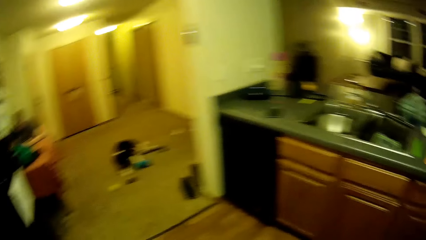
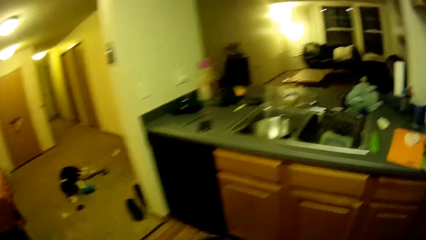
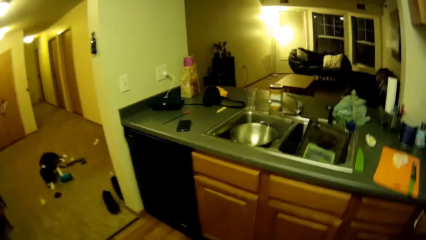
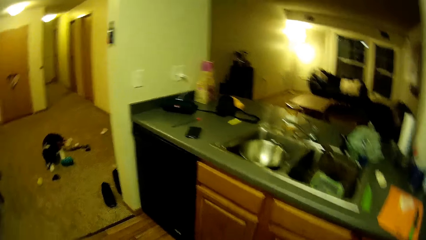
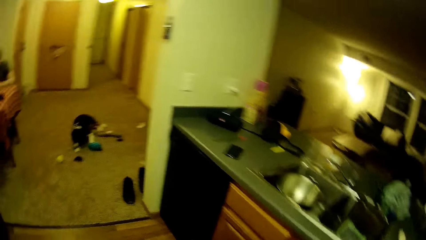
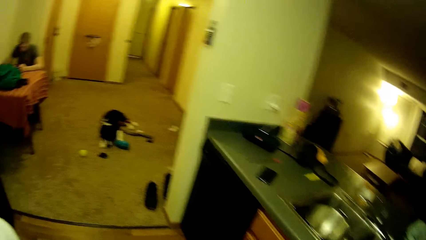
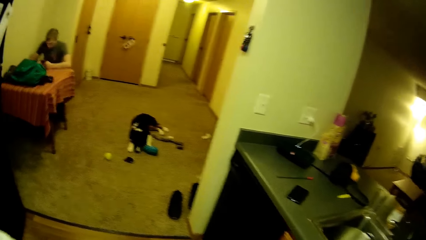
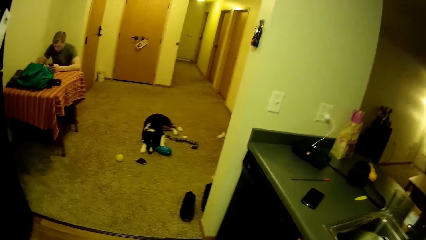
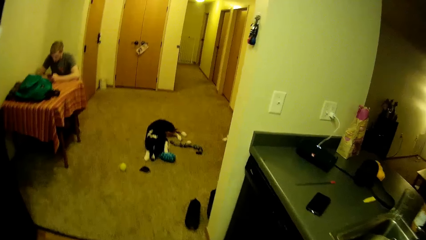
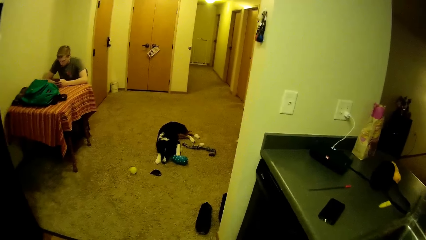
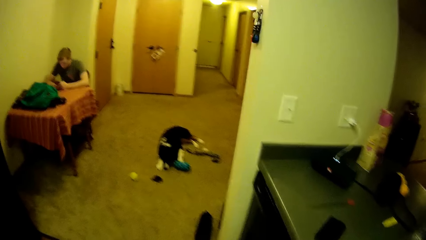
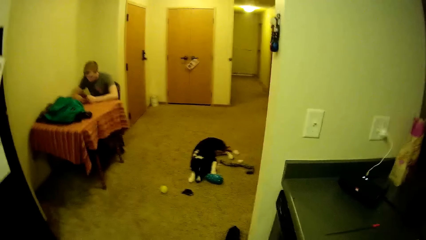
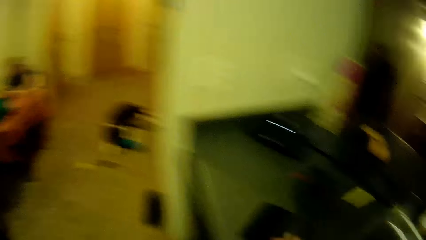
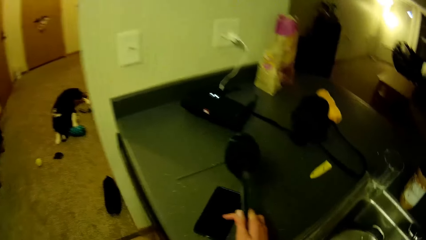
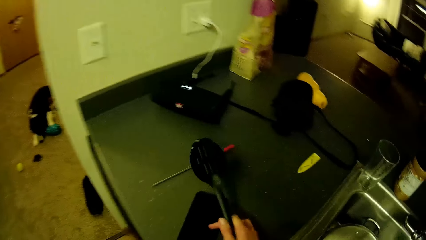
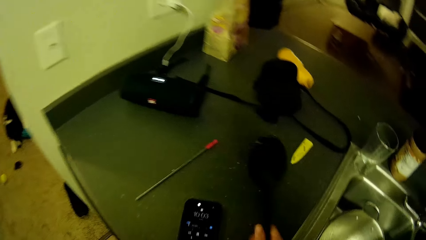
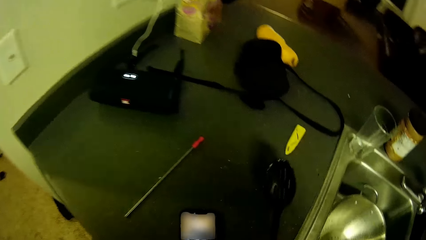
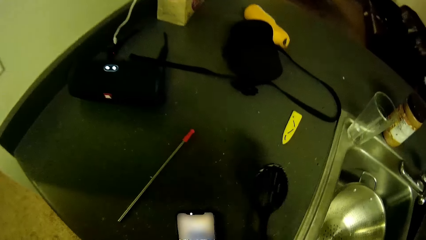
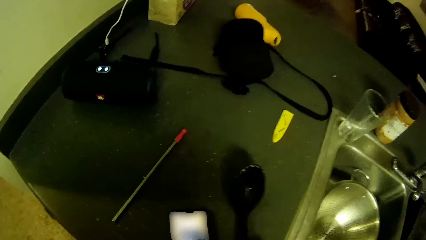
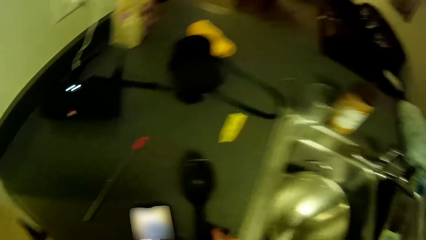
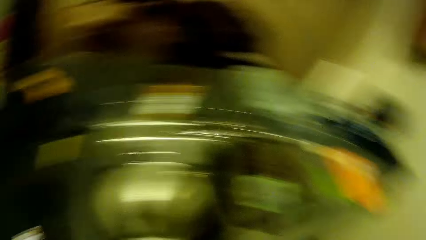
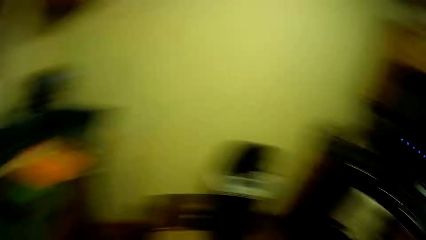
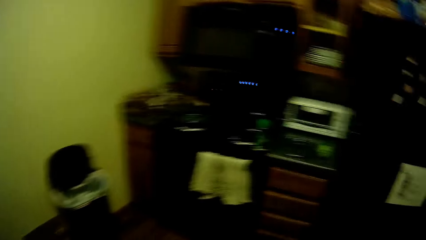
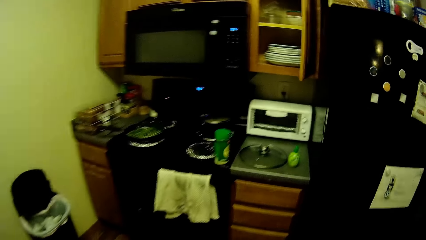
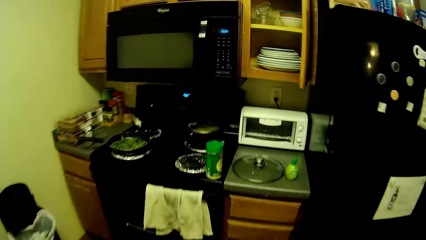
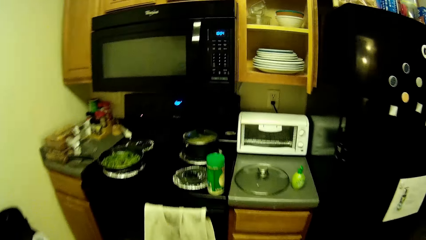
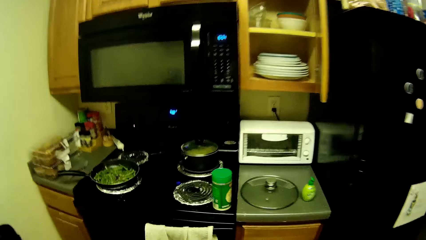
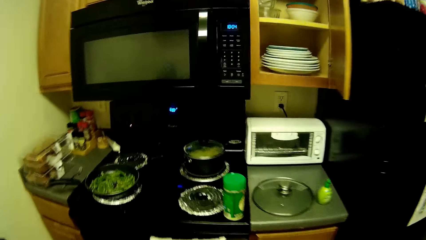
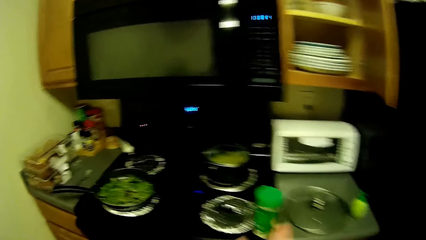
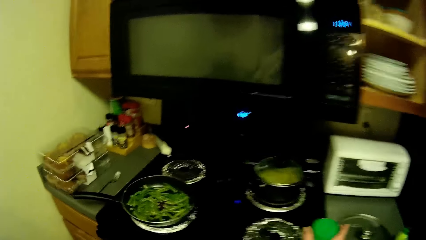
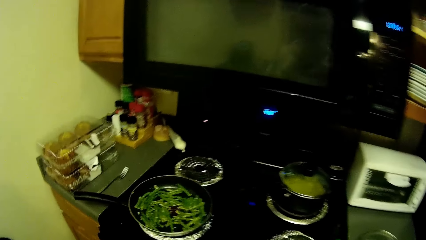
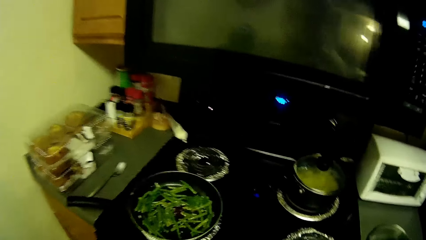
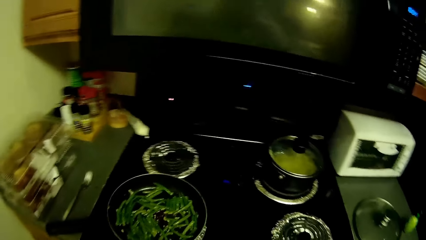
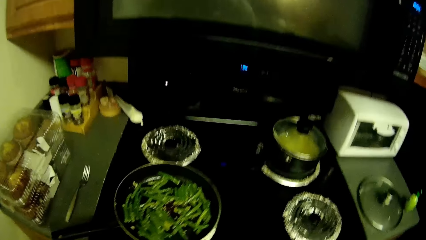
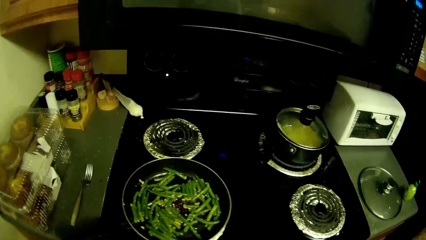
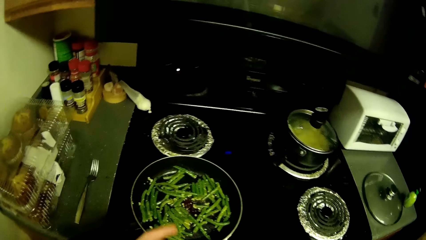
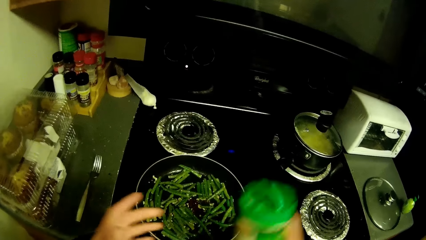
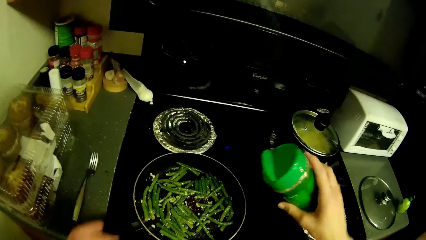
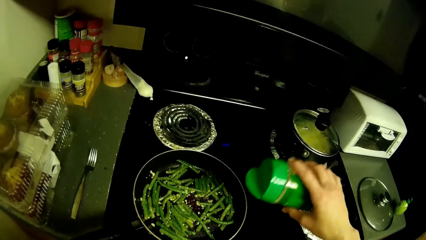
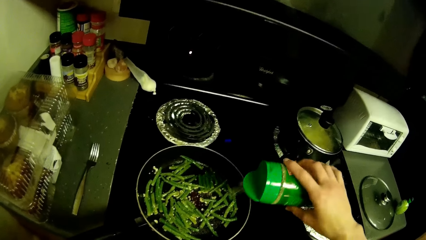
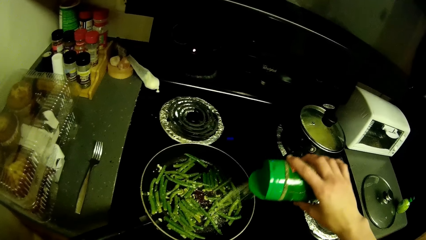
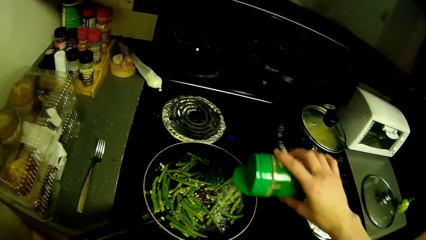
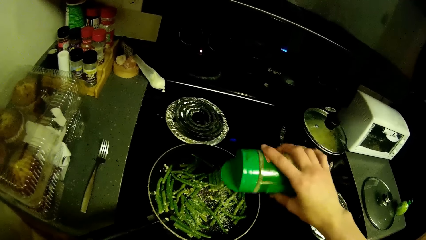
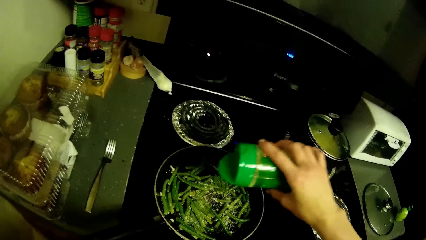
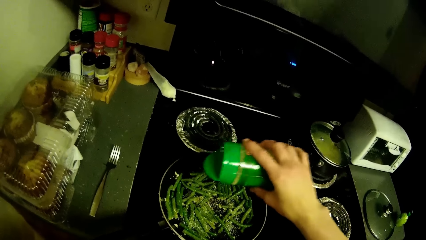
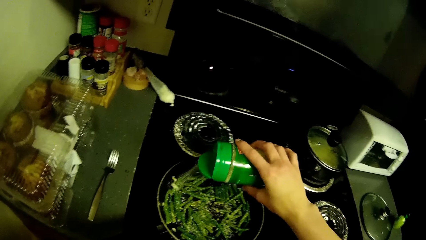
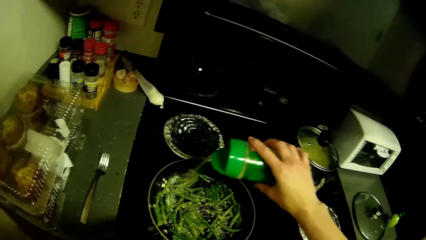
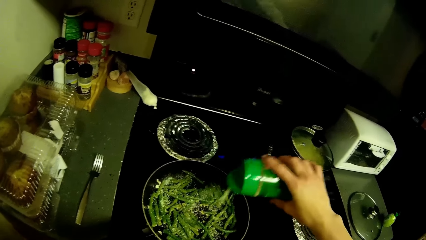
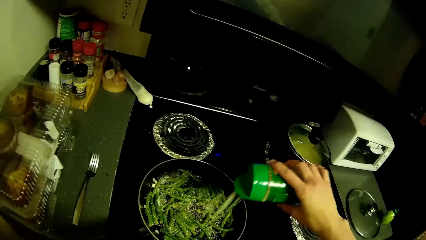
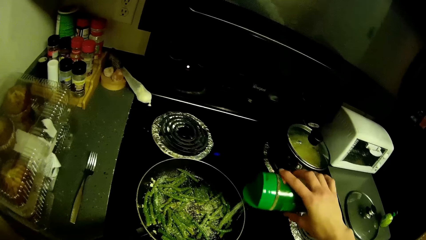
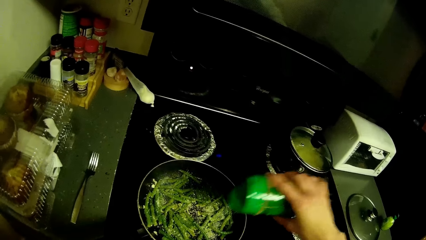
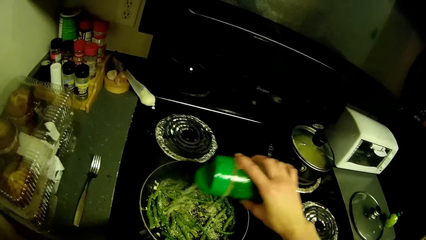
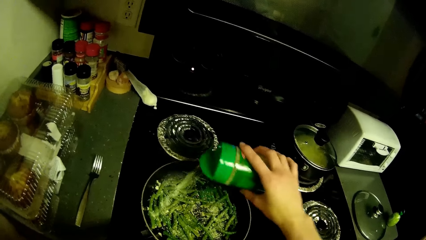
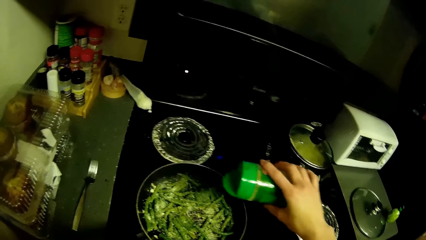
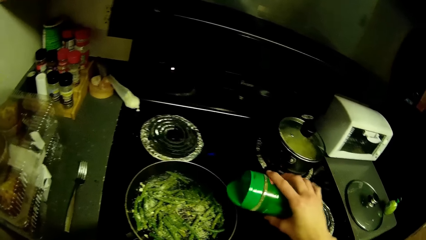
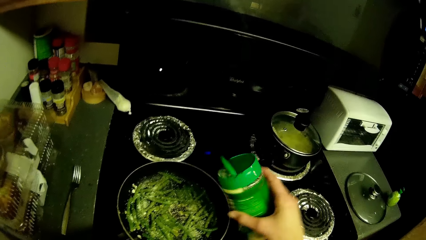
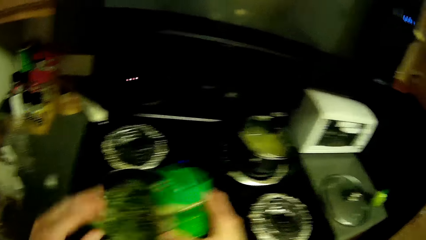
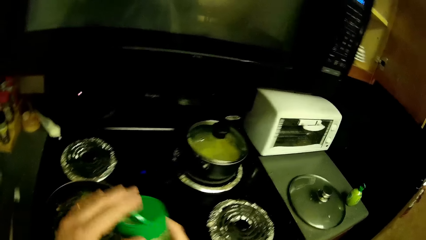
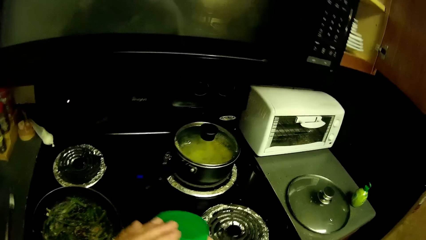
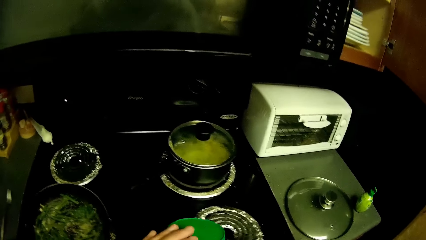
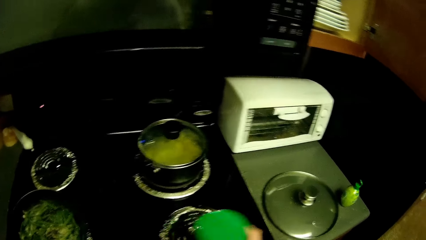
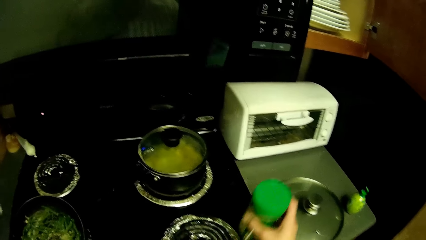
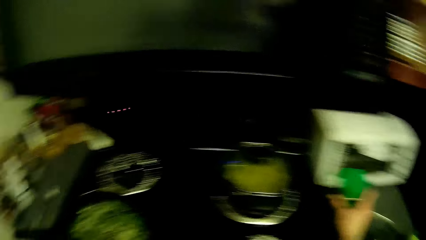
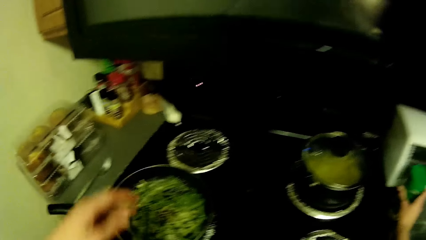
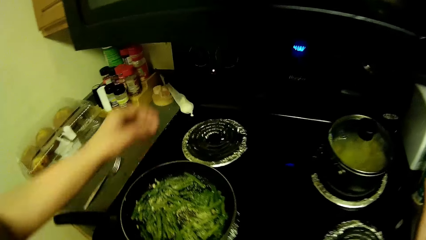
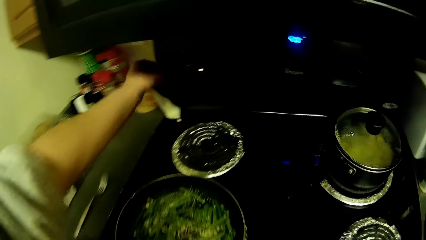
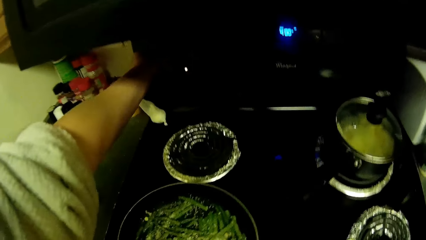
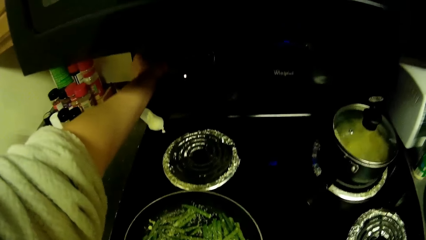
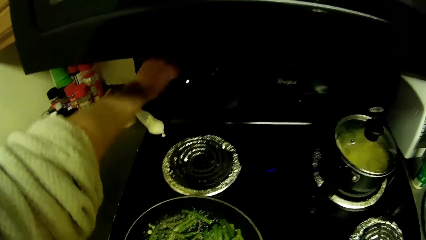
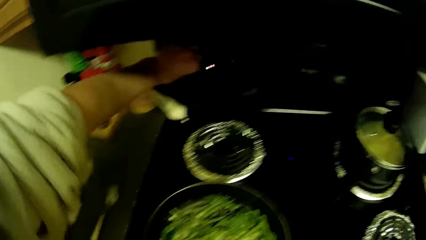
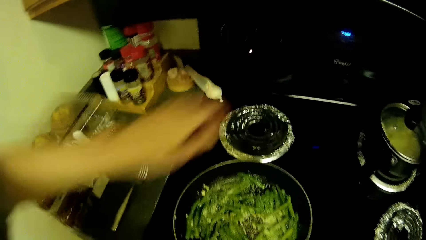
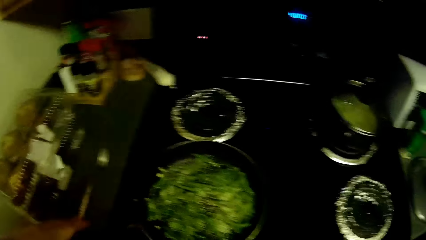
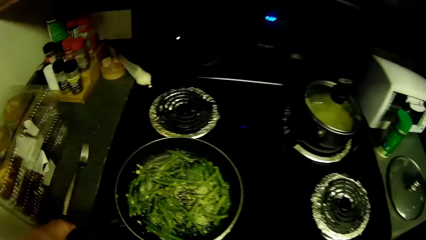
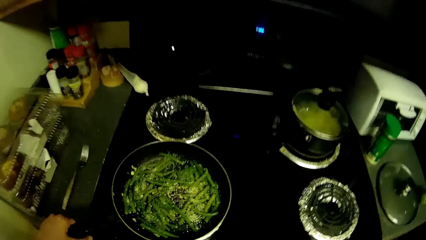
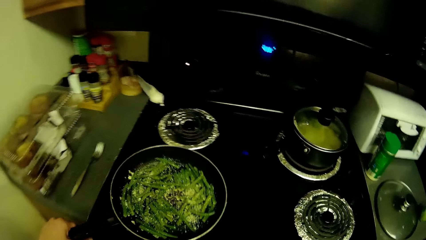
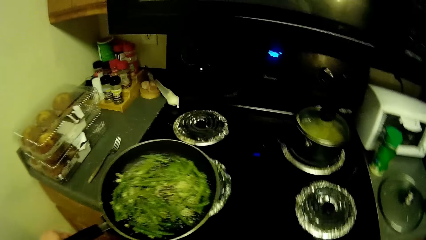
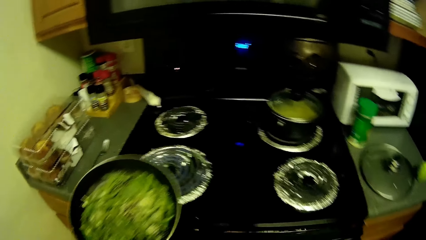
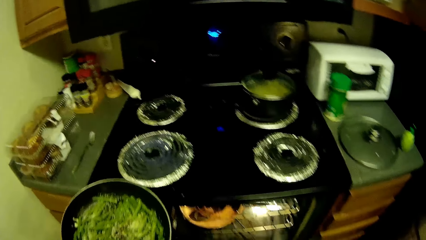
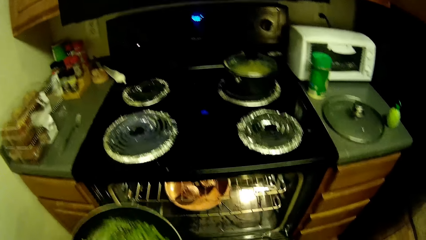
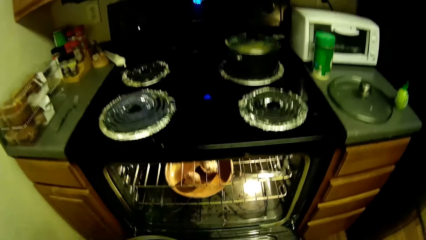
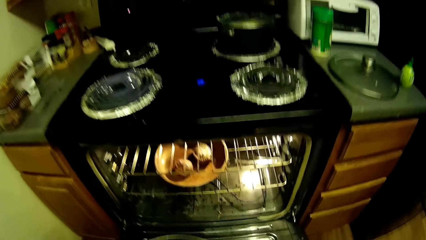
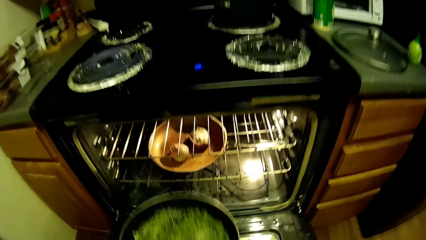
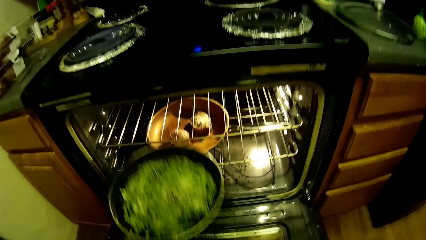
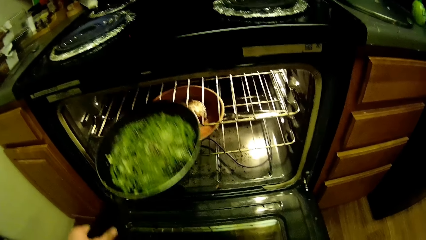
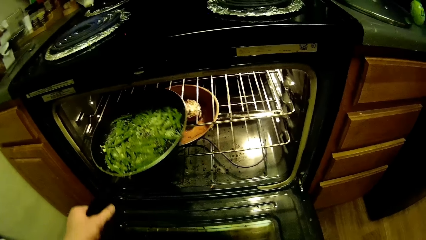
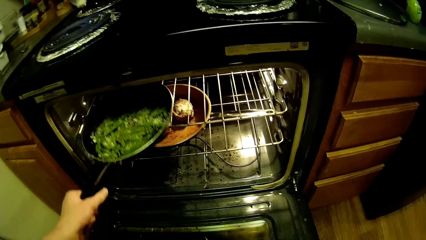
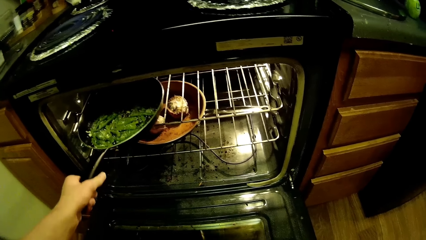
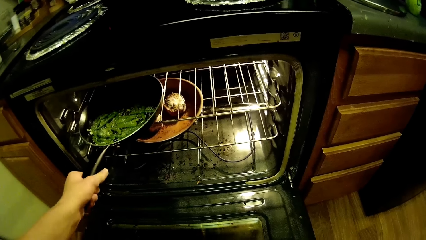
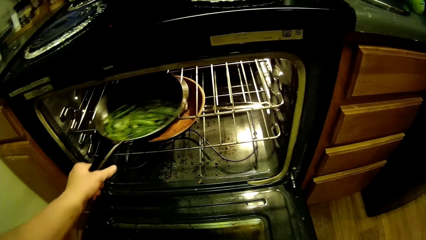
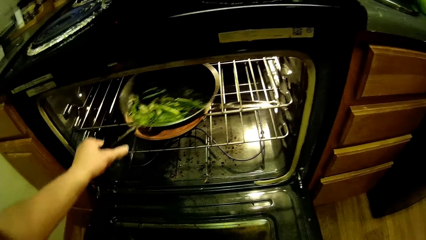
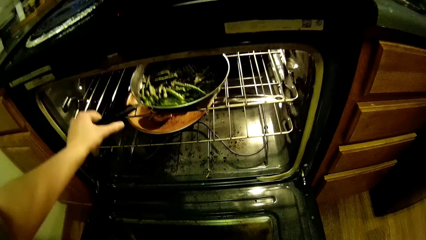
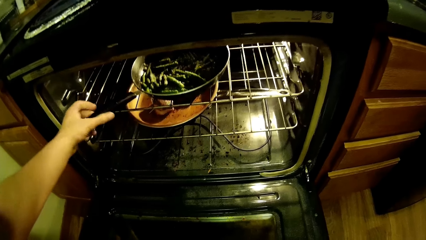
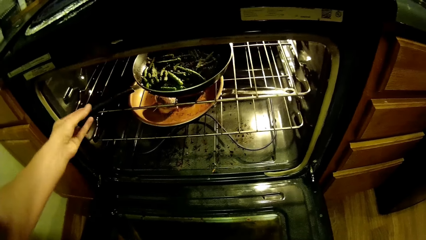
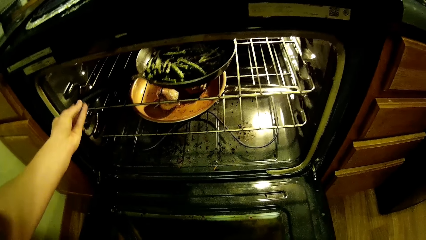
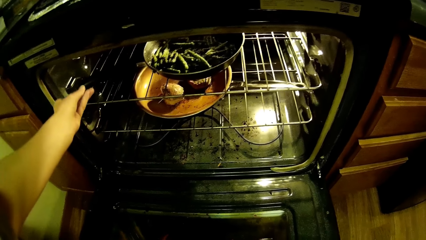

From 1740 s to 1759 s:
The camera wearer sees a dog and a man. She touches a phone on the kitchen countertop with her right hand. She drops the spoon on the kitchen countertop with her right hand. She operates on the phone. She picks up the container from the kitchen countertop with her right hand. She heads to the kitchen. She adds some spices from the container into the frying pan. She holds the bottle. She closes the cover of the container with her left hand. She drops the container on the table with her right hand. She turns a switch on the cooker with her left hand. She removes her left hand from the switch. She carries the frying pan from the cooker with her left hand. She holds the oven pot. She puts the frying pan into the oven with her left hand.
